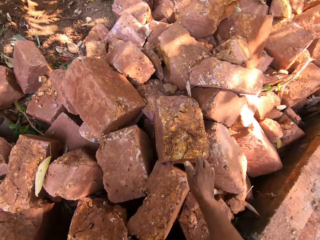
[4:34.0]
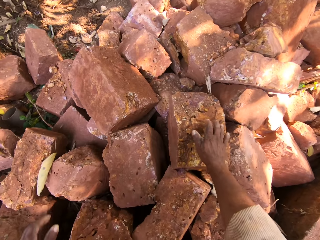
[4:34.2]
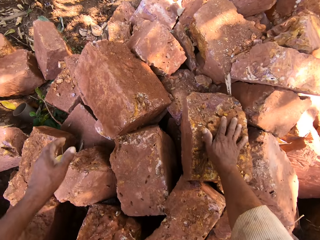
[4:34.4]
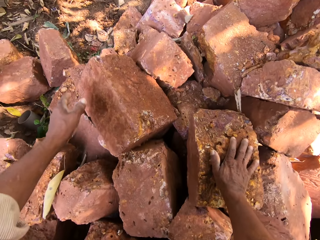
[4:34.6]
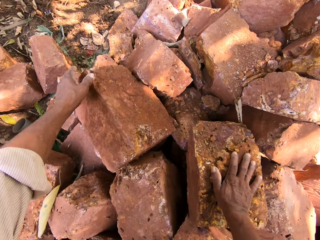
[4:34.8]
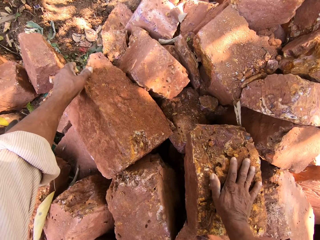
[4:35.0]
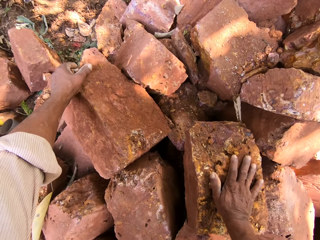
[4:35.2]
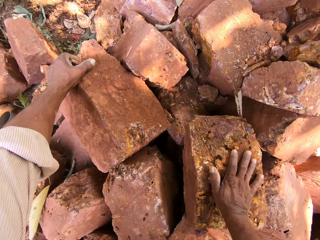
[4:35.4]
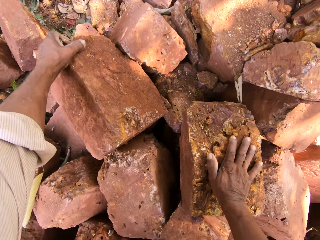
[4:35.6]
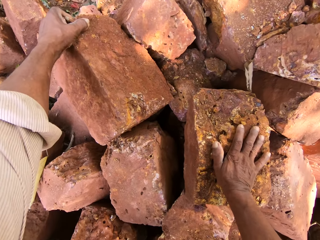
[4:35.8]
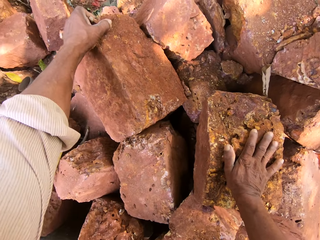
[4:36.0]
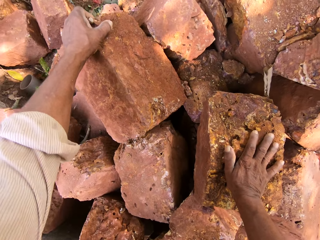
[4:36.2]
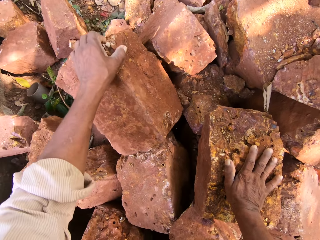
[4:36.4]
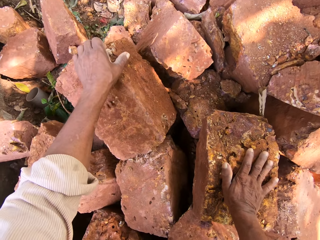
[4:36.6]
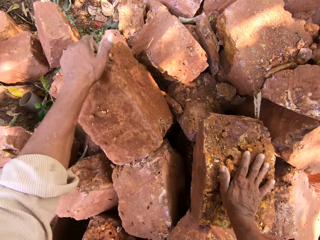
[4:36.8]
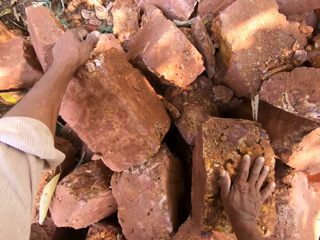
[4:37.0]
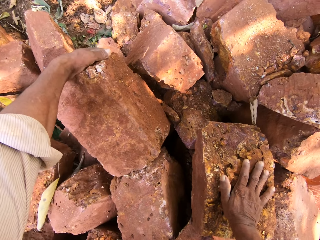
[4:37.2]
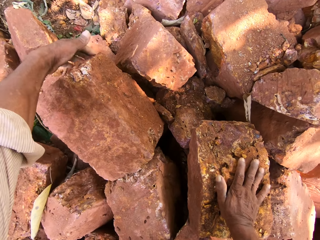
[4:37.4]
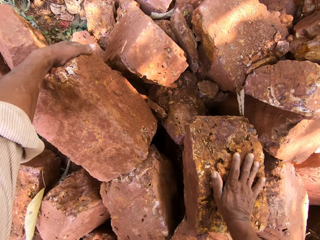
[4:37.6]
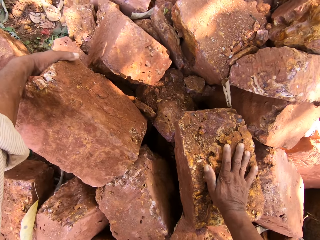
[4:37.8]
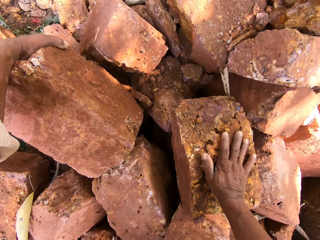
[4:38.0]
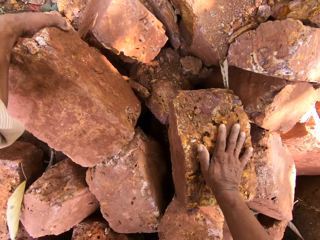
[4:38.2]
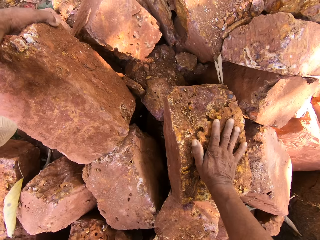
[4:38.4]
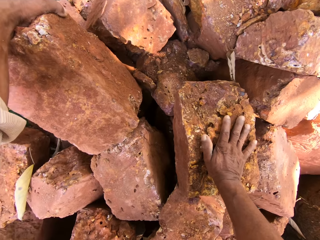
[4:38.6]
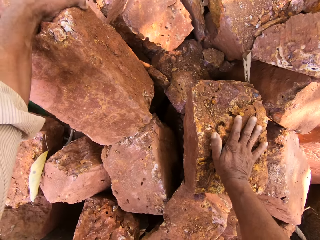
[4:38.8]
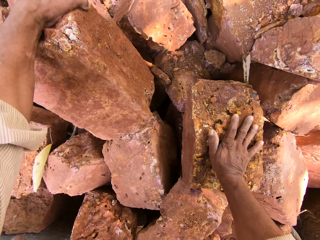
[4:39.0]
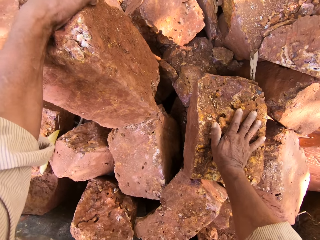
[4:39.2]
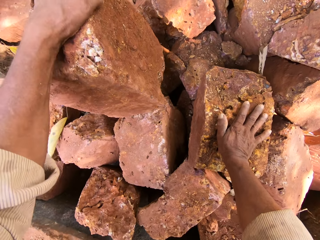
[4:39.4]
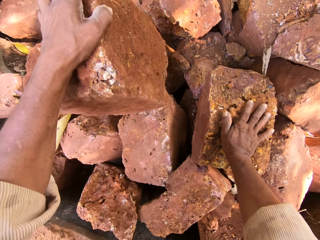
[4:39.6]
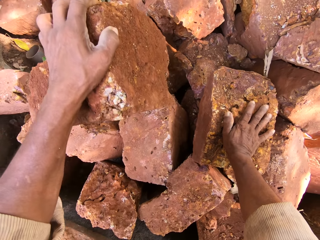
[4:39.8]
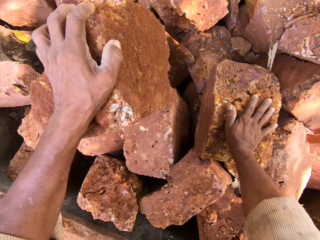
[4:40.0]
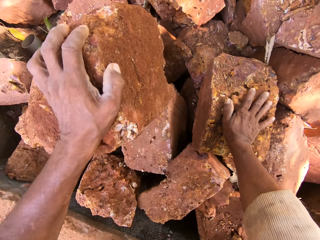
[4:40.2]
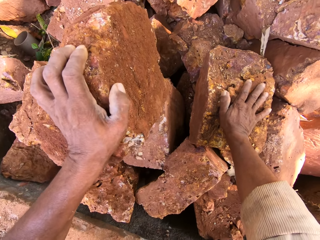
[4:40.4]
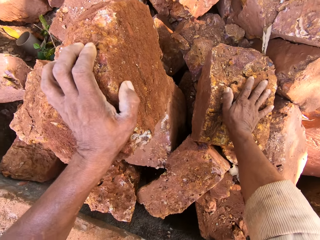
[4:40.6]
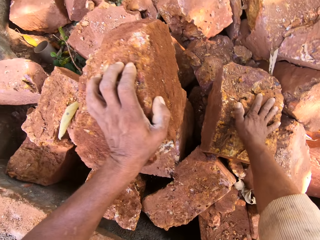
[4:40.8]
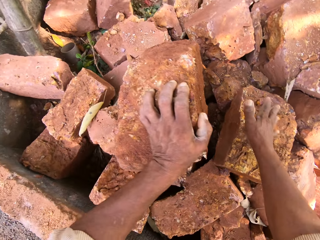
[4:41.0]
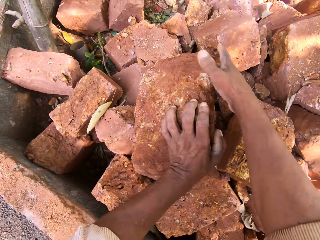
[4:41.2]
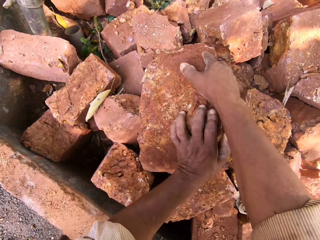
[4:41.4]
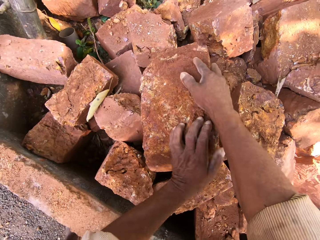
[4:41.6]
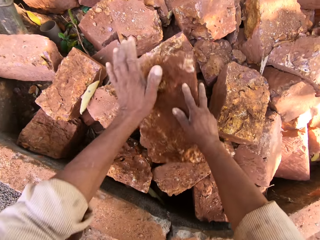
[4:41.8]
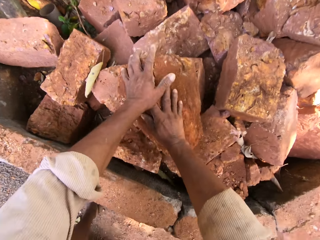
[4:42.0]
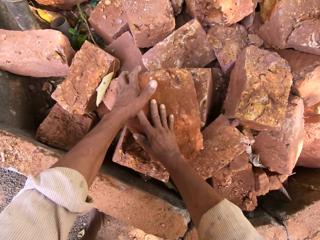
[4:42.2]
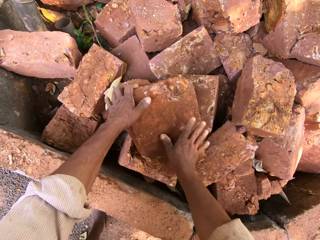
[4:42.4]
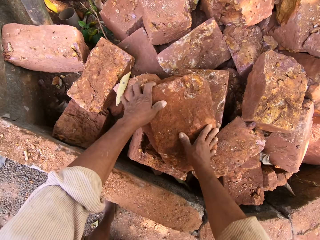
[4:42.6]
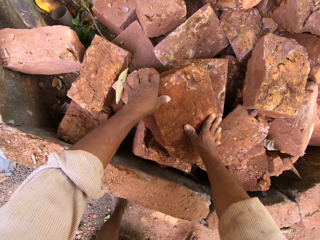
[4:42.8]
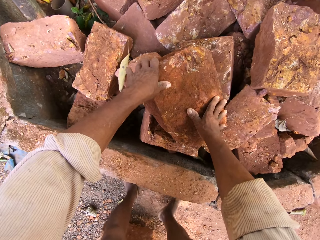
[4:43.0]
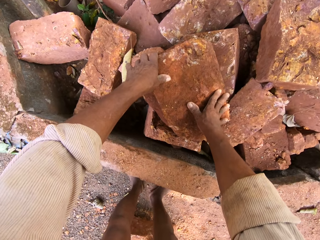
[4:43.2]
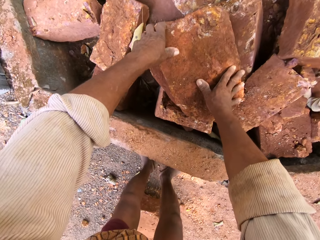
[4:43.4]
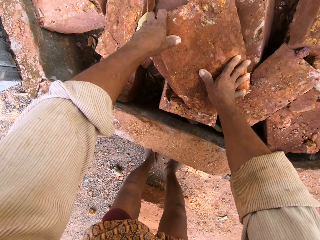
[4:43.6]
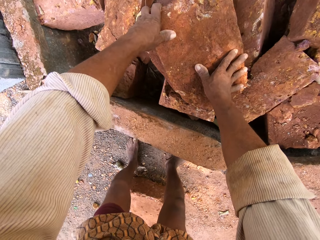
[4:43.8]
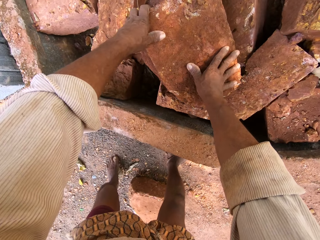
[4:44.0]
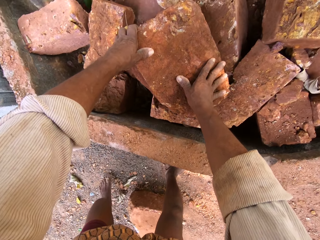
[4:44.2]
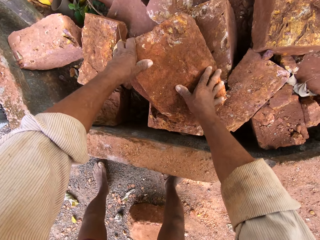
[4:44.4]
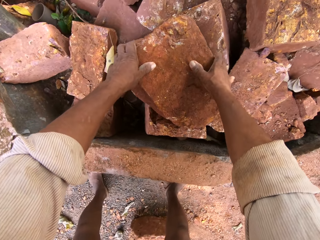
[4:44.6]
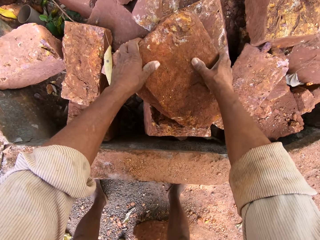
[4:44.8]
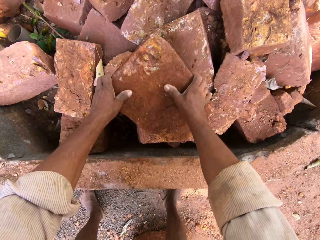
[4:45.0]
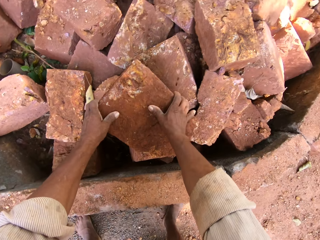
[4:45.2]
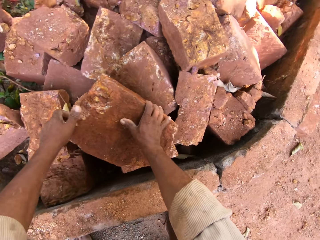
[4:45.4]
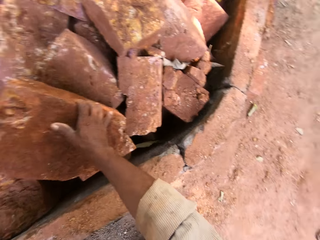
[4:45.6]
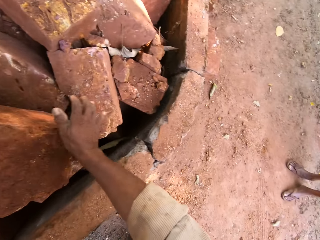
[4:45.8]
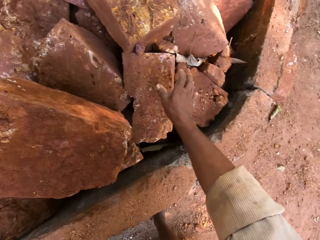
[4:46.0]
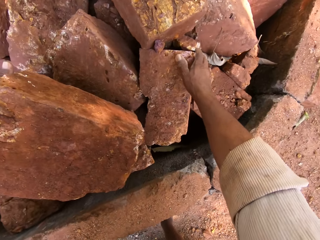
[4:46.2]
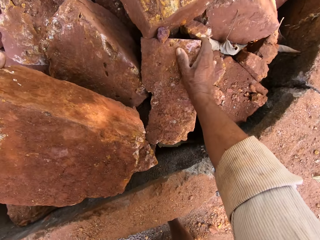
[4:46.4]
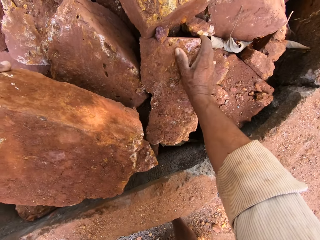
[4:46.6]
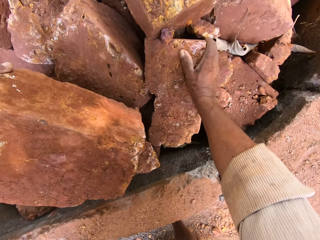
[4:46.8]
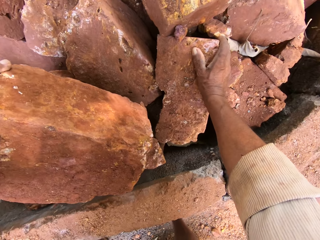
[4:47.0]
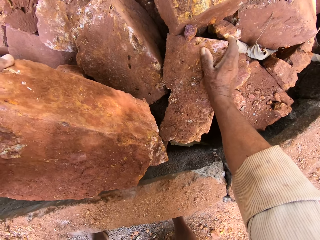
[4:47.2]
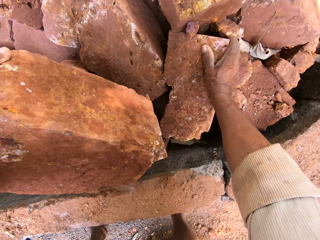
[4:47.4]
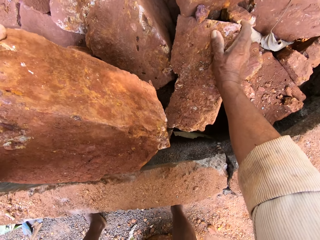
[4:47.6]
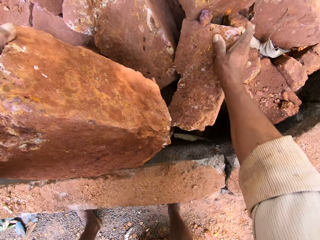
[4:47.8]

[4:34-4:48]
The camera wearer places his right hand on a stone on the pile of stones on the ground. He moves the stone on the pile of stones on the ground with his left hand. He moves the stone on the pile of stones on the ground with both hands. He moves a rock with his left leg.

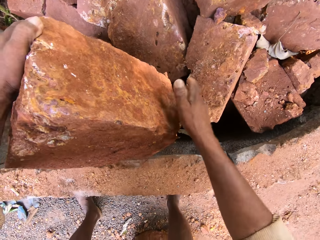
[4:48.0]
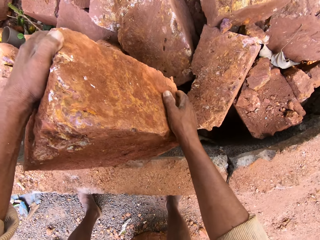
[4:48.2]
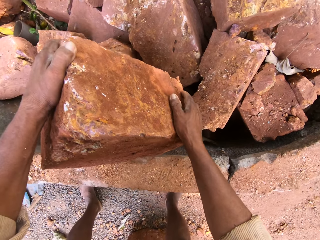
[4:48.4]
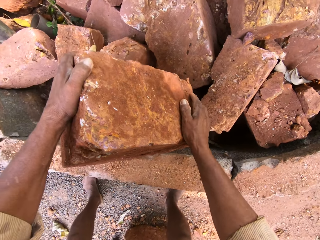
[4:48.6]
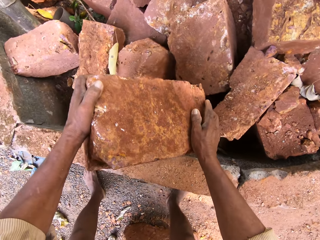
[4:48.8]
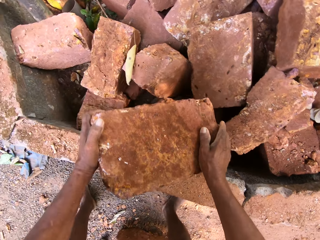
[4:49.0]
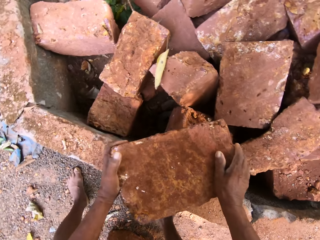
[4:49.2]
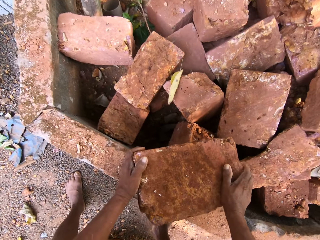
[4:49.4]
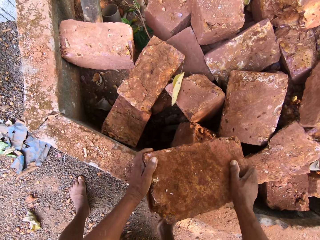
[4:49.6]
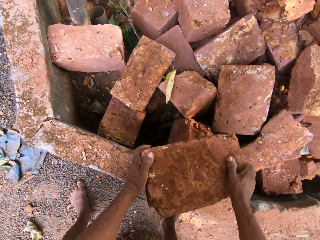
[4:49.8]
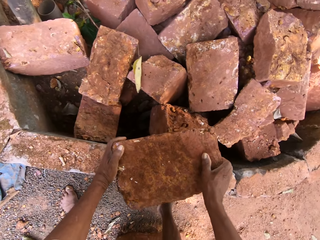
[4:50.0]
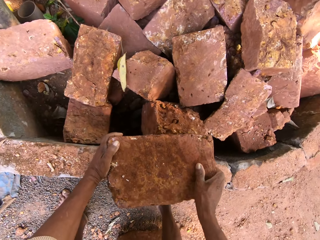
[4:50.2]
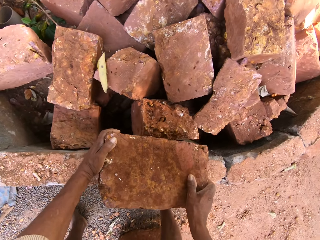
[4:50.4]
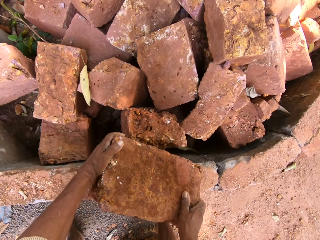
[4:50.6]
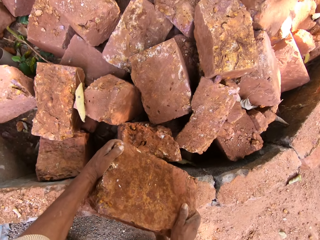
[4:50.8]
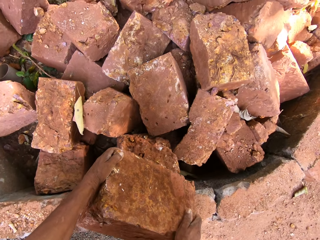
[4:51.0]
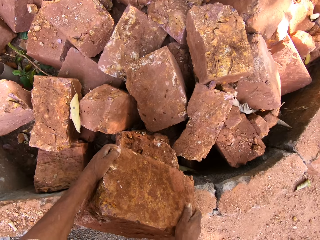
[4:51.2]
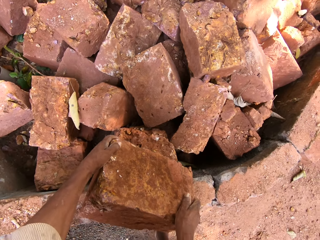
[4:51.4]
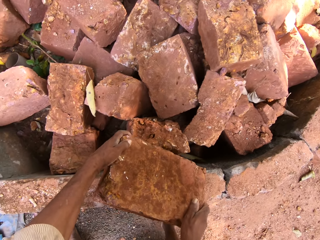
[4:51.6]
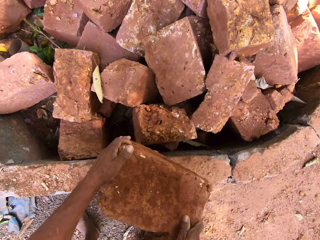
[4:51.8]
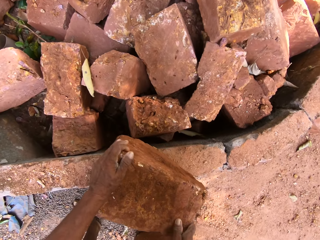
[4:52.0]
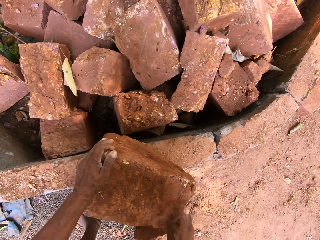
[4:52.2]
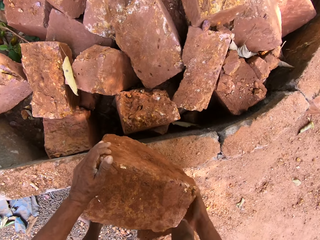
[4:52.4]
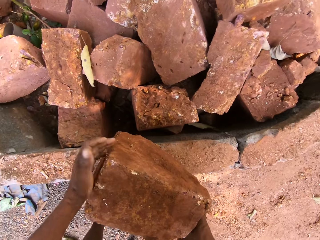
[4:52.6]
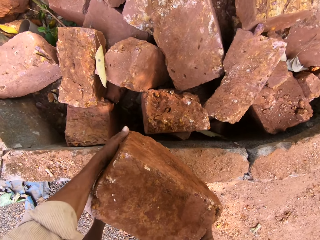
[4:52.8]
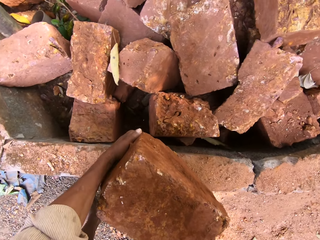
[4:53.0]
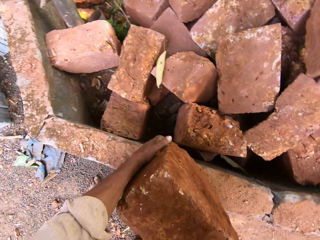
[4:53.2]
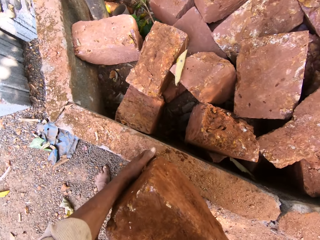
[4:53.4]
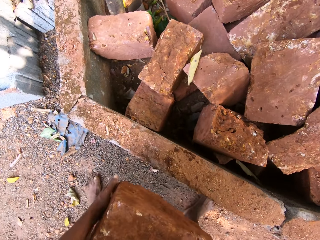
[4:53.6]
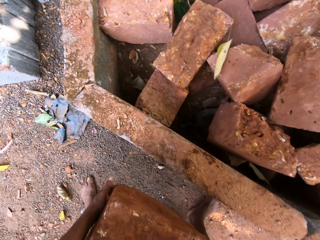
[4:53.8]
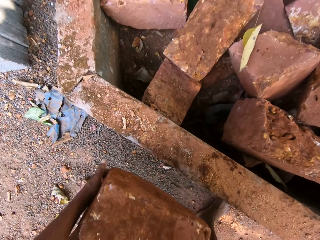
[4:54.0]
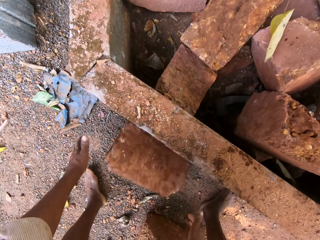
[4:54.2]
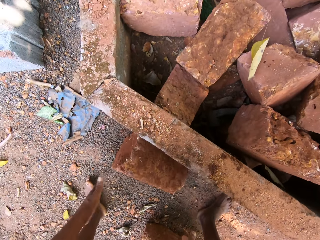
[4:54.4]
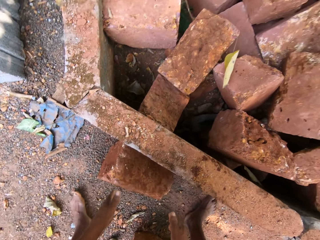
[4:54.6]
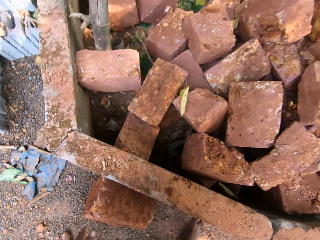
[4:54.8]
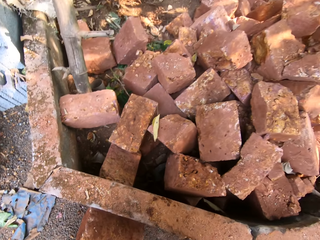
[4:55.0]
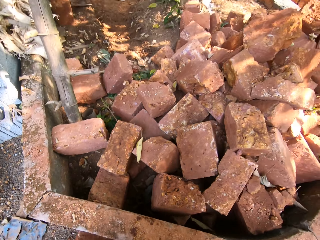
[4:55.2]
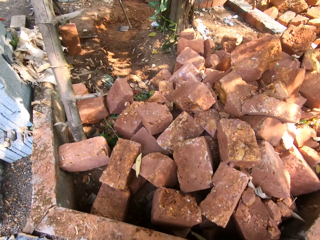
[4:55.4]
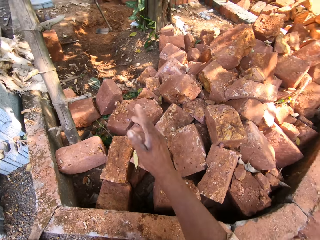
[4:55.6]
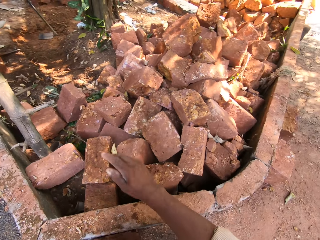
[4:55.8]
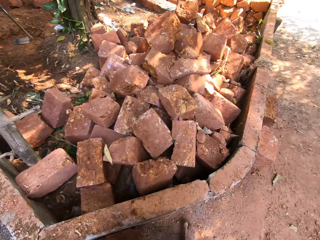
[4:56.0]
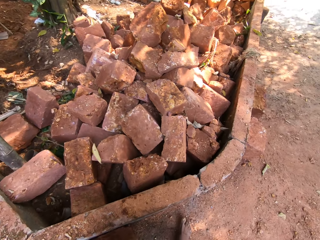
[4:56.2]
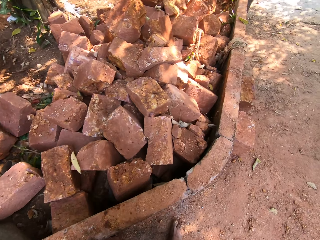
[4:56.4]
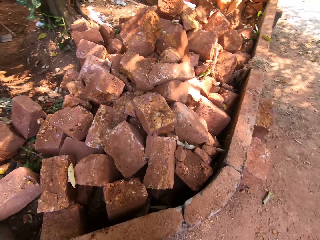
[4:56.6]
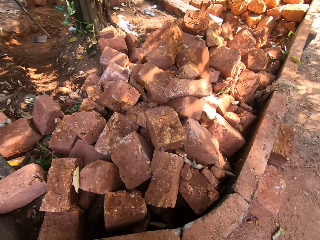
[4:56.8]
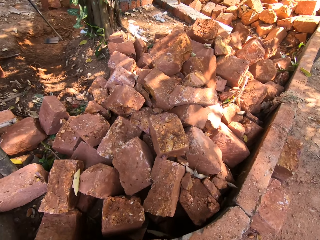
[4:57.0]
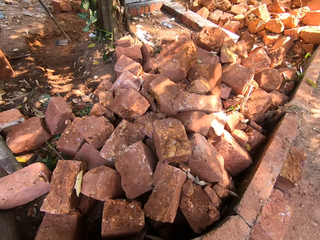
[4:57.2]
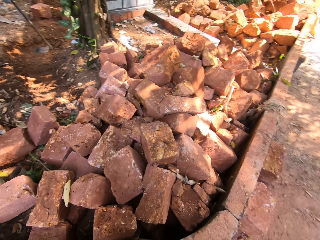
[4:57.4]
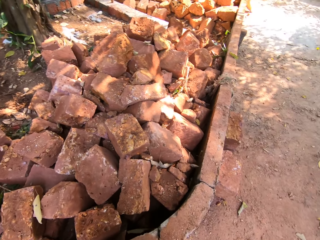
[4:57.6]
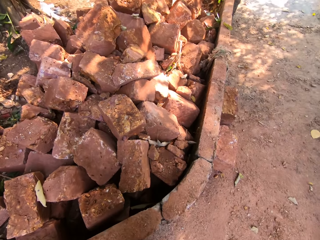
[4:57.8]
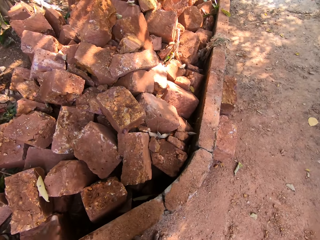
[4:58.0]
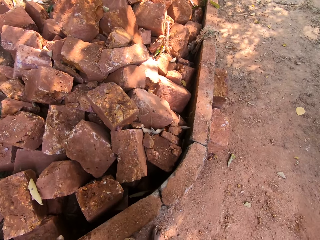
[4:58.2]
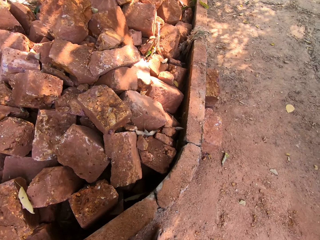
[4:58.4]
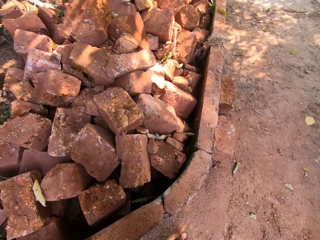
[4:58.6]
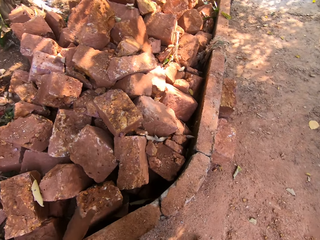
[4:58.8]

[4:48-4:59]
The camera wearer carries the stone. He interacts with a man and another man. He drops the stone in his hands on the ground. He converses with a person.
